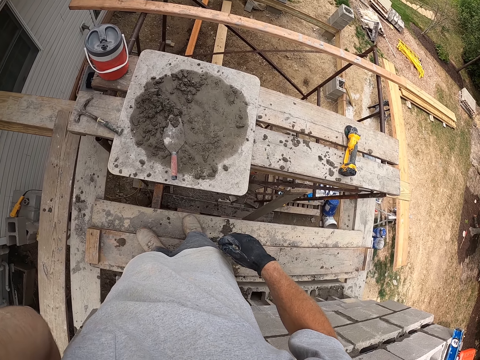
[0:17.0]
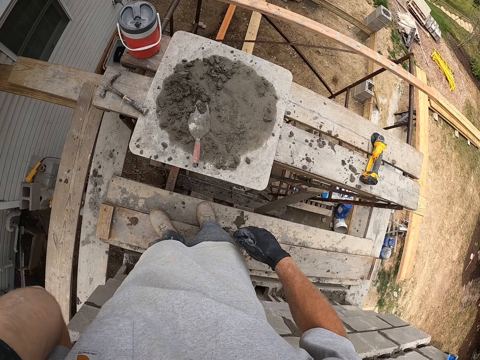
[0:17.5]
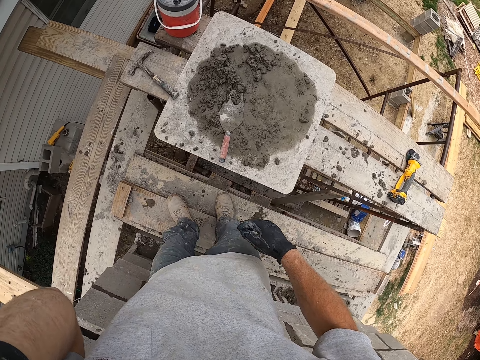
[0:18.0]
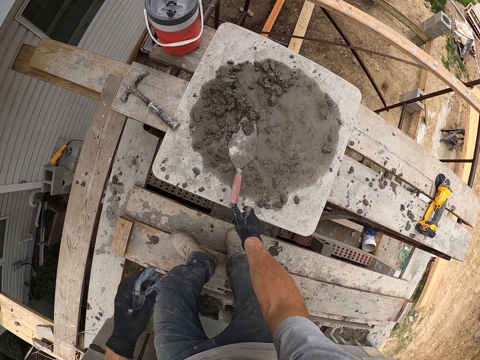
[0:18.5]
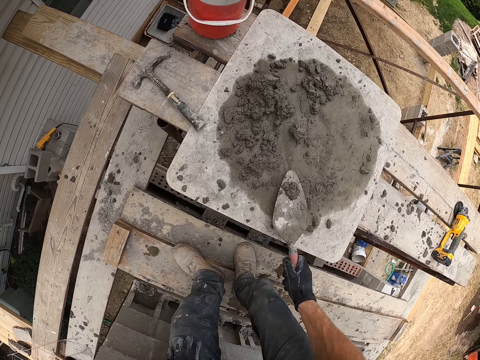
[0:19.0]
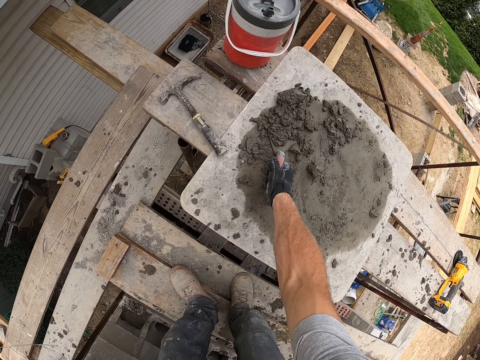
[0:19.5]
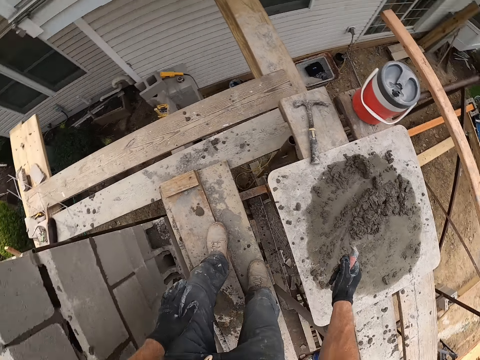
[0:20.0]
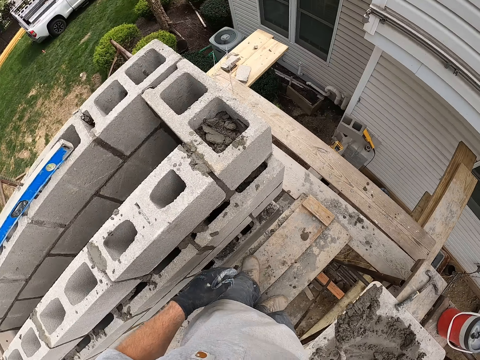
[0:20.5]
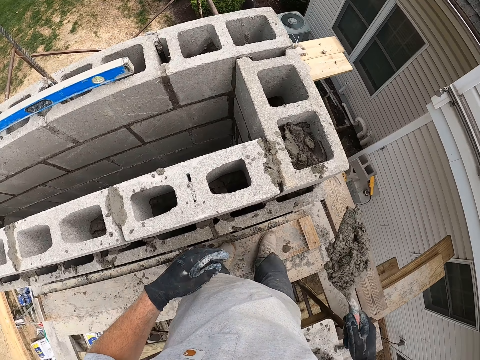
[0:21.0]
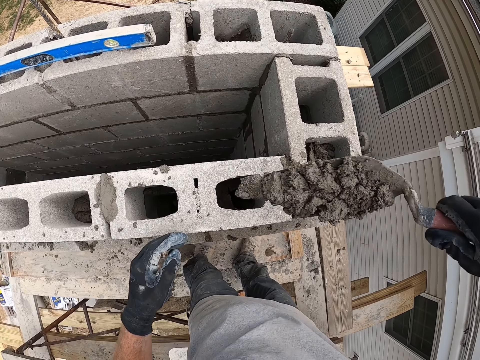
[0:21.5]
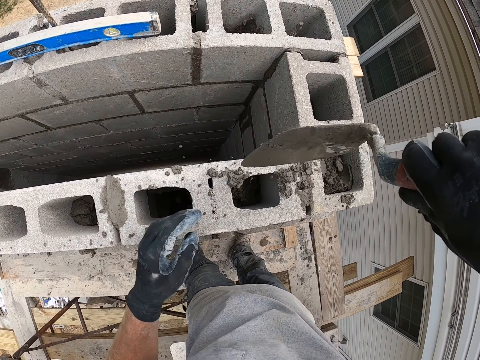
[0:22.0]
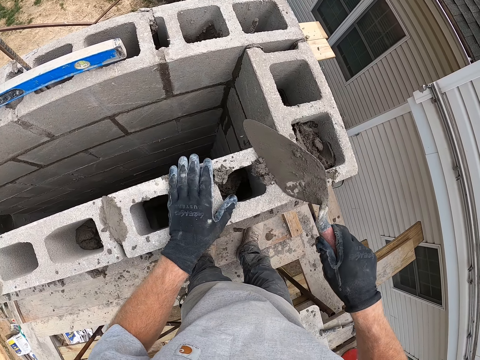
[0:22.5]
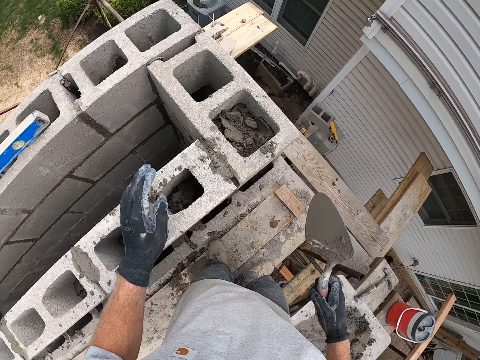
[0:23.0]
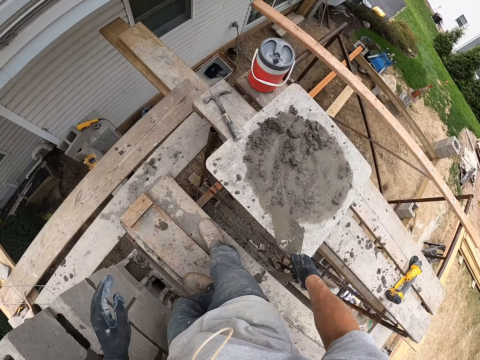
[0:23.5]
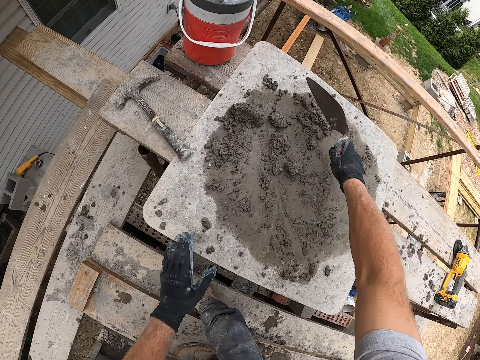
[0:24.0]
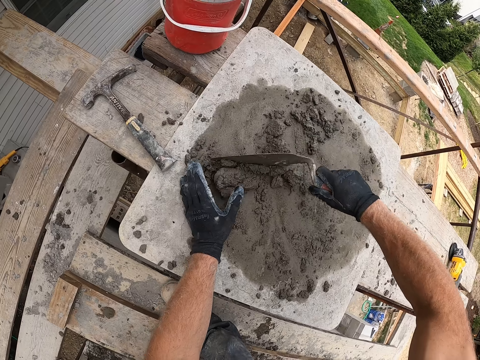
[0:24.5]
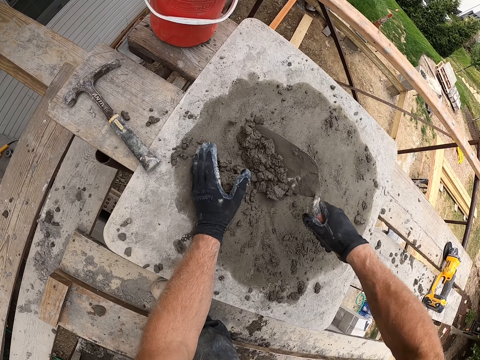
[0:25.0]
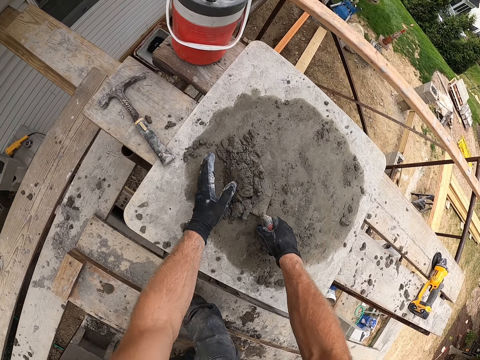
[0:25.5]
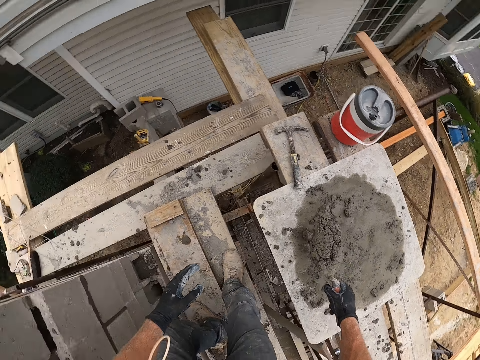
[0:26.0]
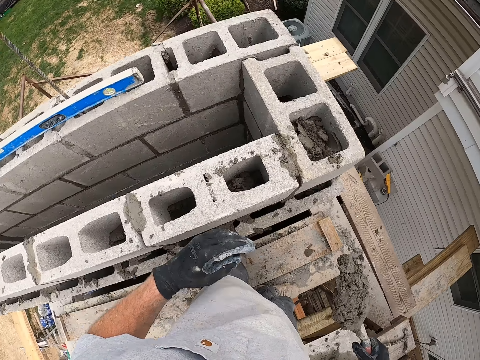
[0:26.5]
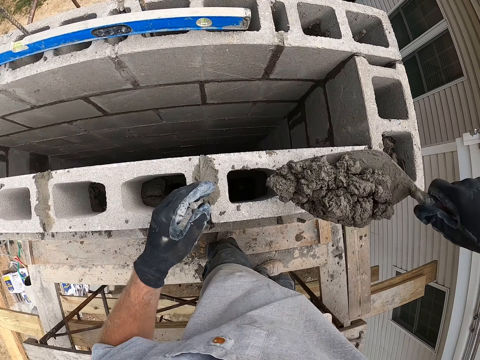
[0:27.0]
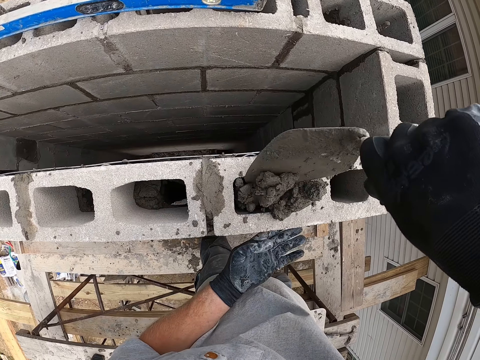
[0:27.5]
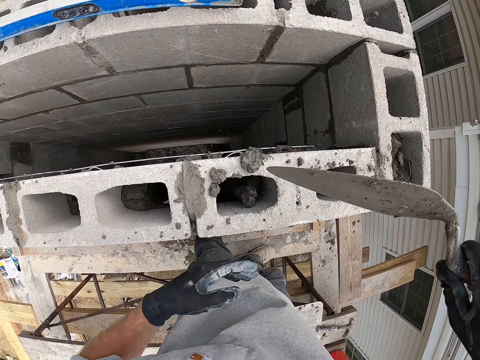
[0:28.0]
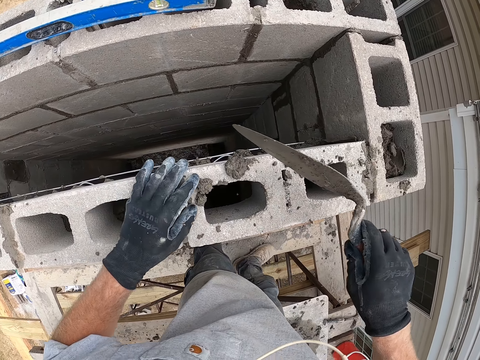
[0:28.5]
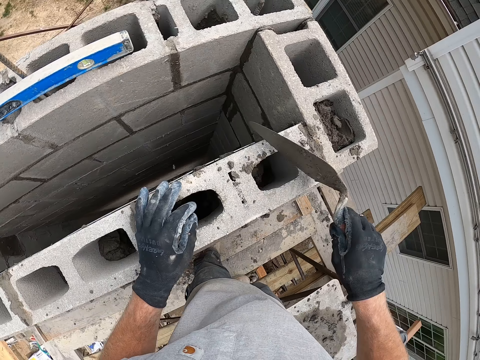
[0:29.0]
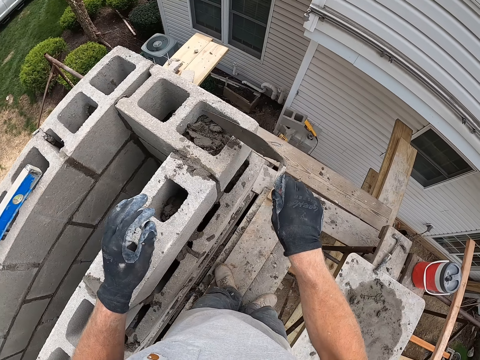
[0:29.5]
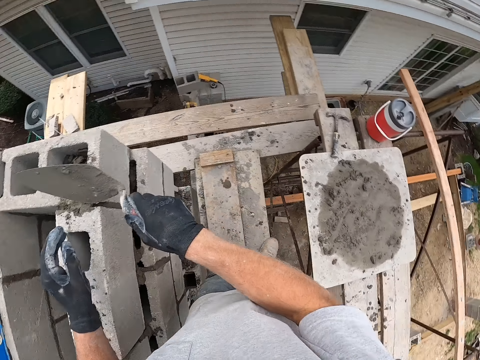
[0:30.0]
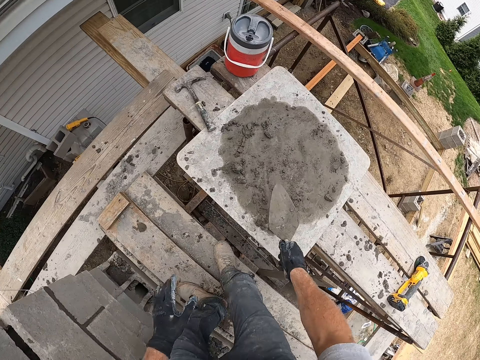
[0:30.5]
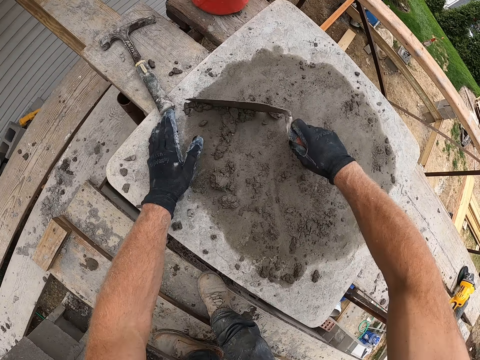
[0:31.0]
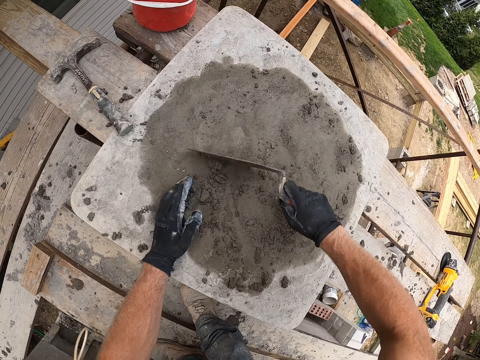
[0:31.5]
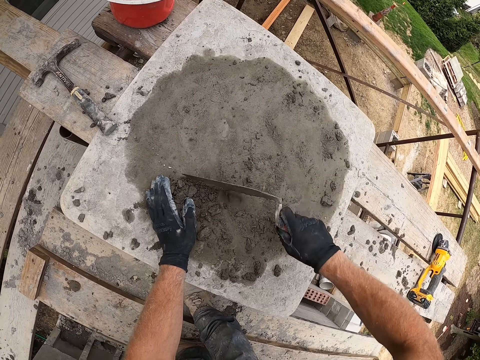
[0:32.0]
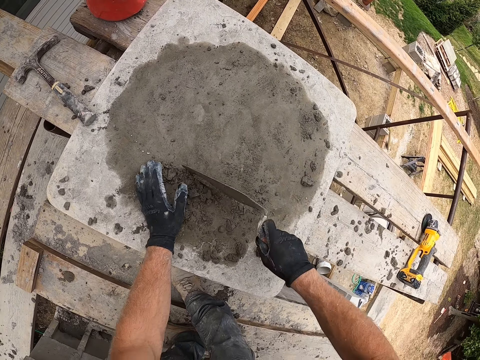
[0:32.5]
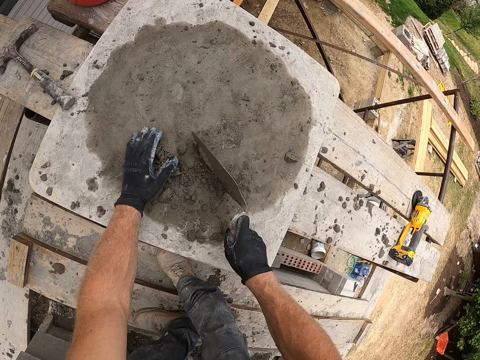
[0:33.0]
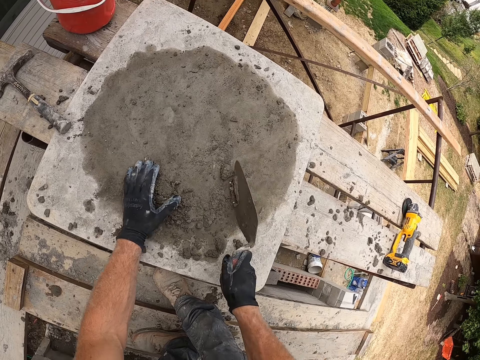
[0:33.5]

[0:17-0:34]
The camera wearer picks up the trowel. They scoop up mortar. They pour the mortar in the hole of a block. They scrape the small clumps of mortar into the hole. They scrape mortar on the wooden board. They scoop up mortar. They pour the mortar into the laid blocks. They scrape the small clumps of mortar into the hole. They collect the concrete and scrape mortar on the wooden board.

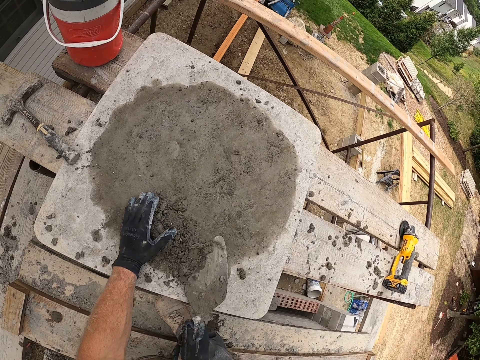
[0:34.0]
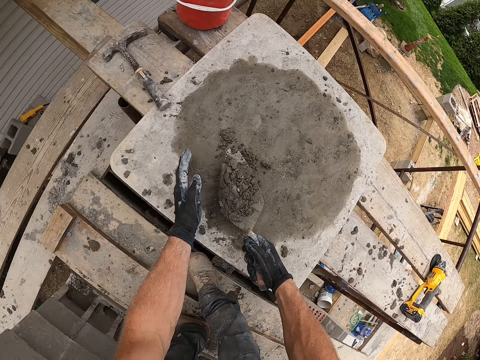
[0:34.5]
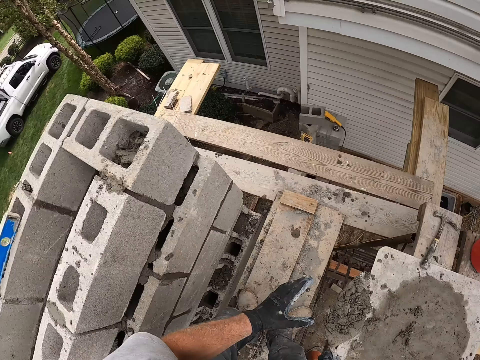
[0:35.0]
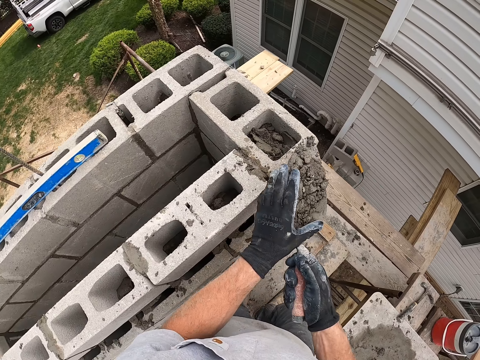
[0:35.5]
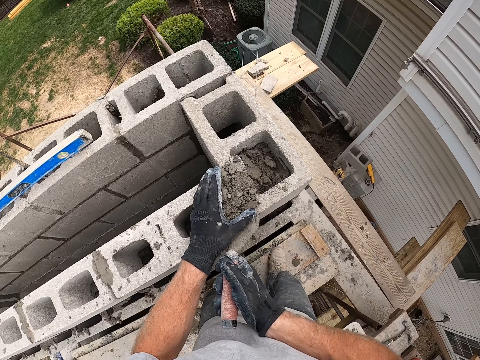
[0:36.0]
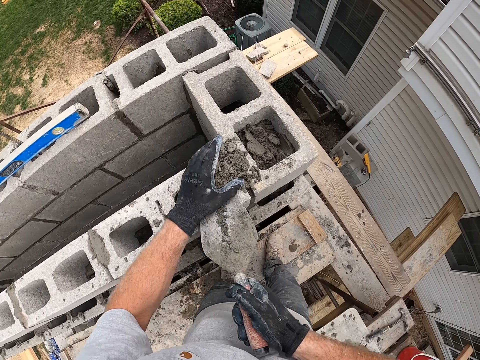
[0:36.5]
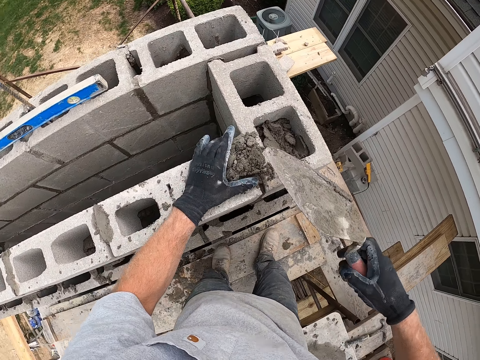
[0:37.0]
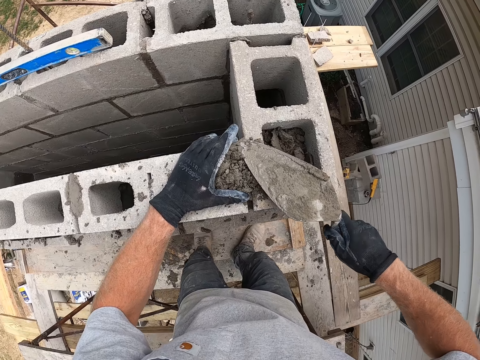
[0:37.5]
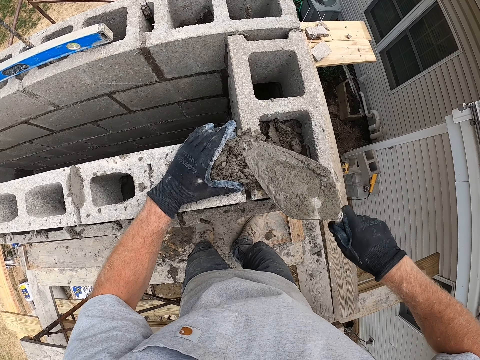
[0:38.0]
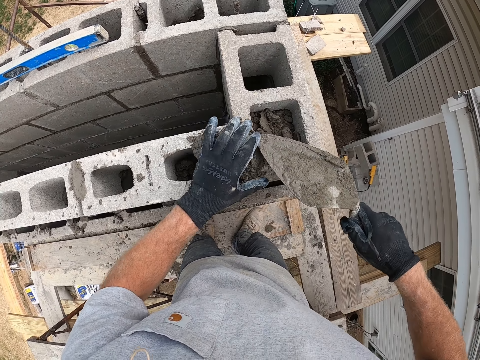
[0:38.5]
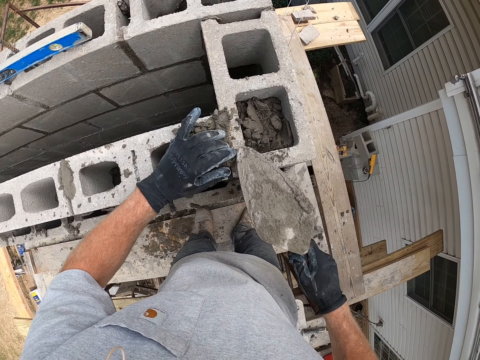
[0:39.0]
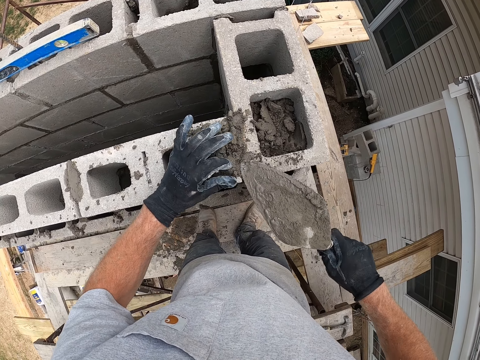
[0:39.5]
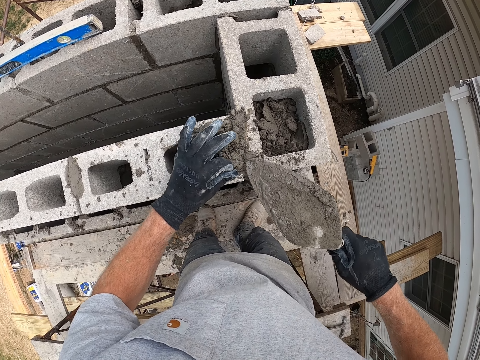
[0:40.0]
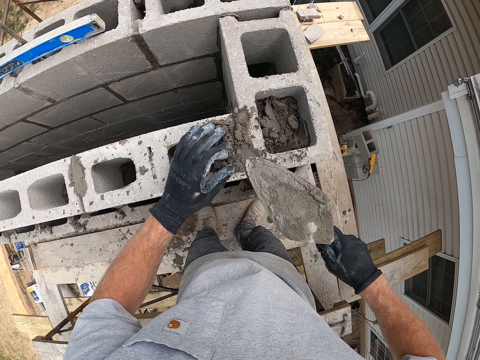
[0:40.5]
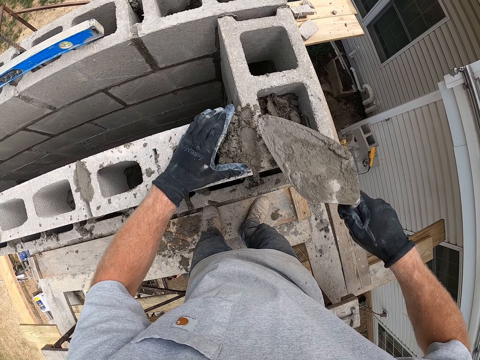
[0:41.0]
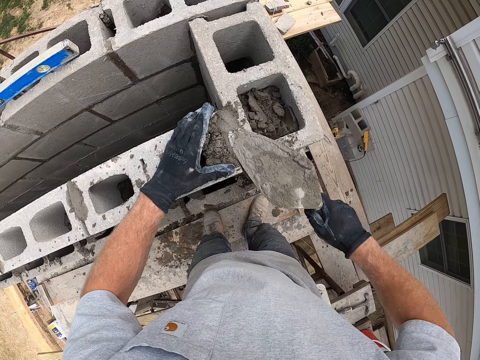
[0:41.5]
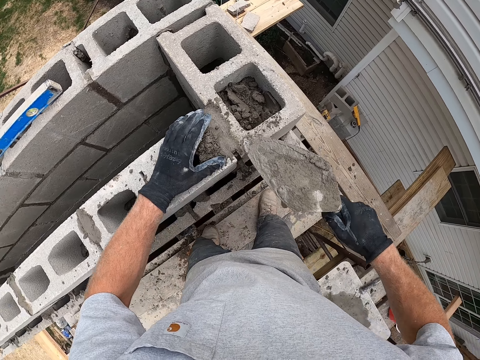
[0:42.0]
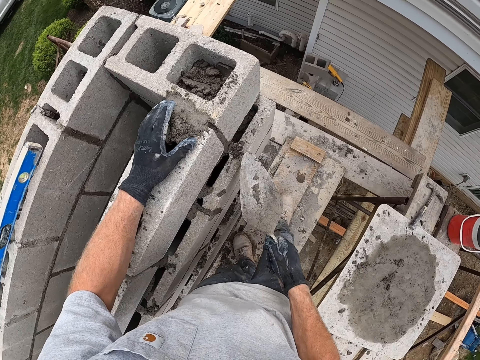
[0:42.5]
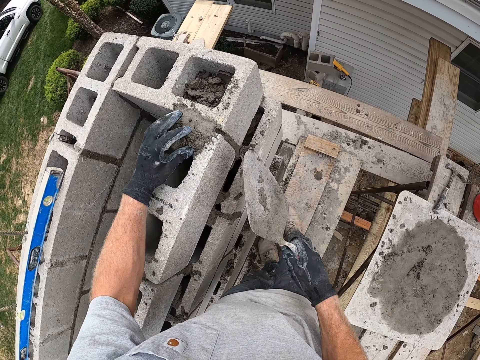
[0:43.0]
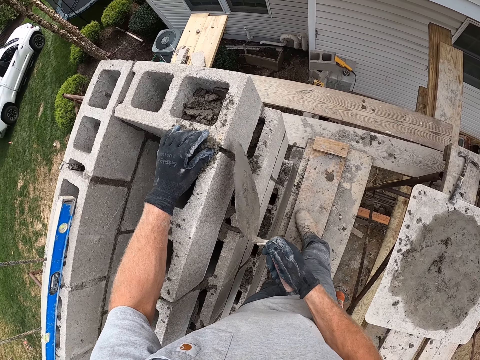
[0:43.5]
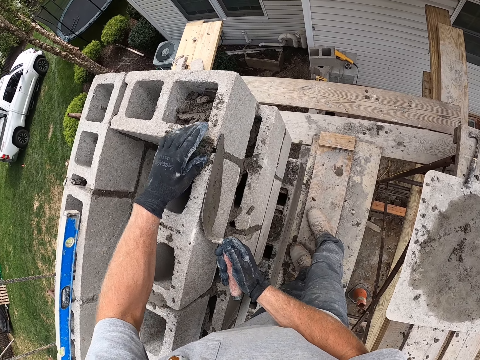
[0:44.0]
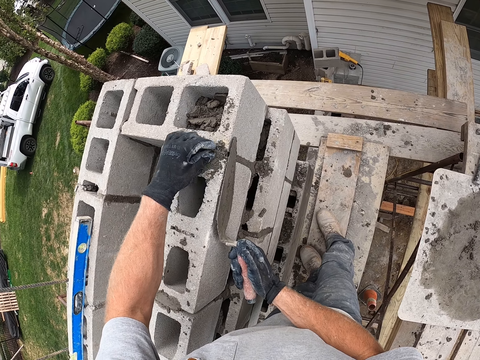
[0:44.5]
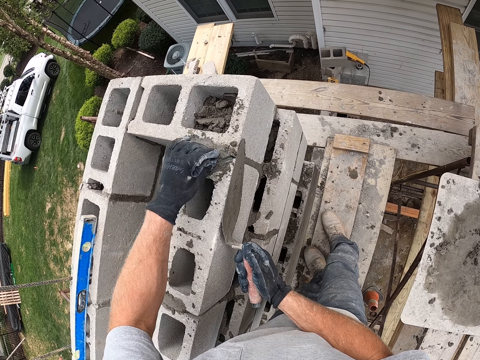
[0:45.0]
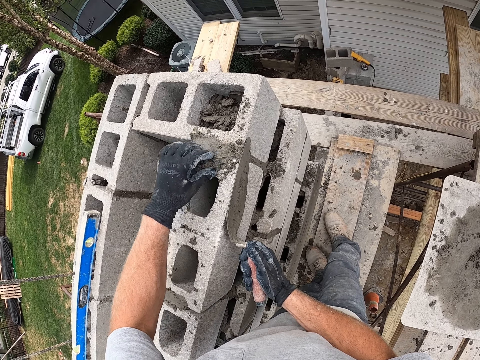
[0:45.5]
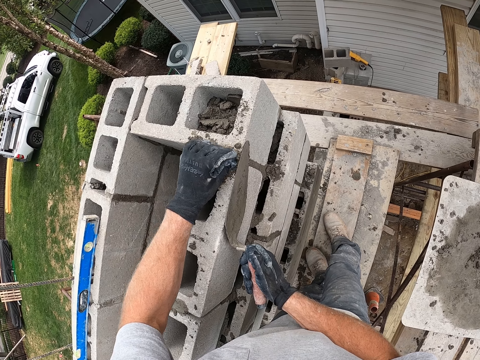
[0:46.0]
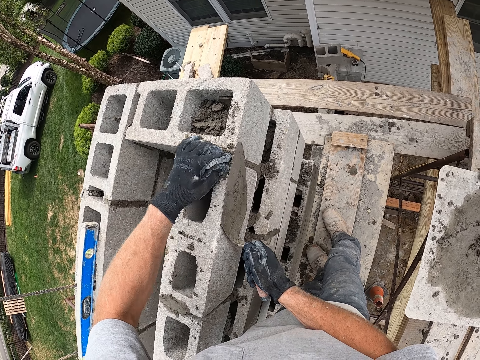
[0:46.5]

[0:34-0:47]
The camera wearer scoops up mortar. They pour the trowel of mortar on the laid blocks. They fill the joint between two blocks with mortar. They level the concrete.
